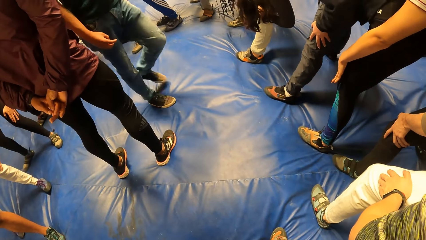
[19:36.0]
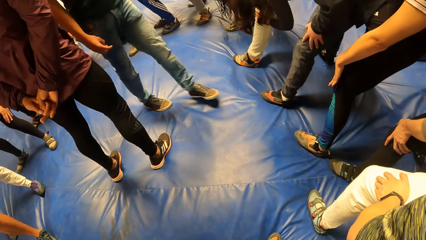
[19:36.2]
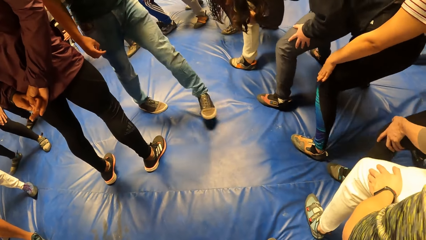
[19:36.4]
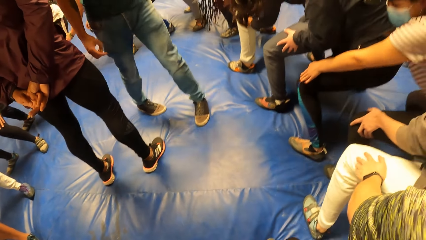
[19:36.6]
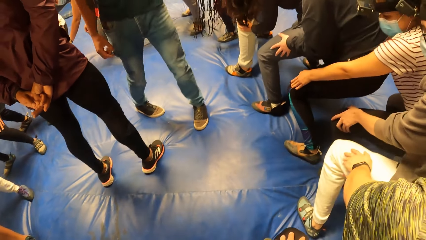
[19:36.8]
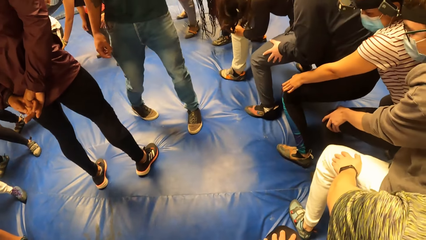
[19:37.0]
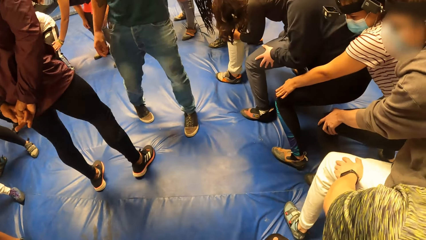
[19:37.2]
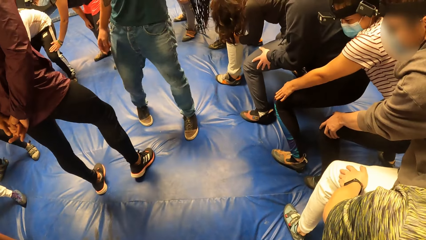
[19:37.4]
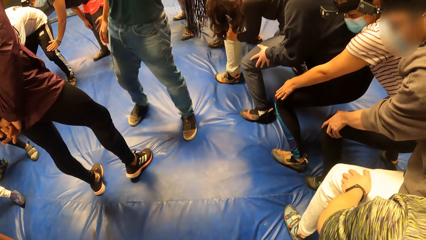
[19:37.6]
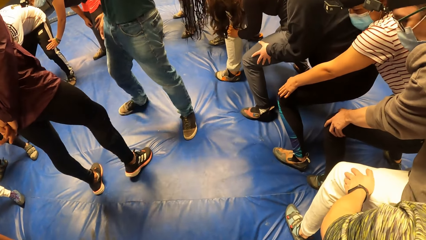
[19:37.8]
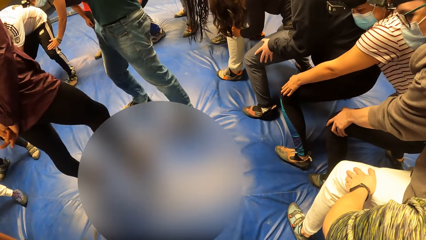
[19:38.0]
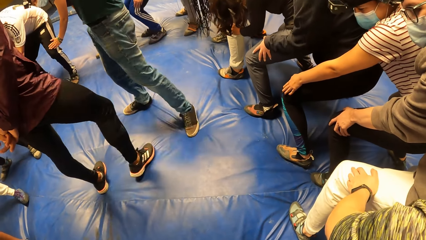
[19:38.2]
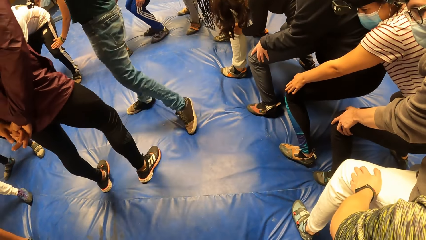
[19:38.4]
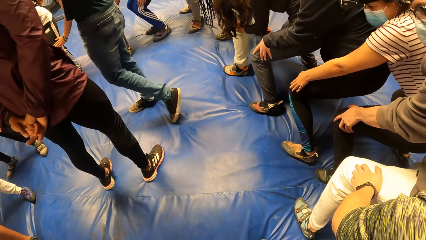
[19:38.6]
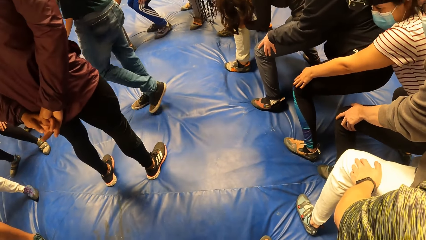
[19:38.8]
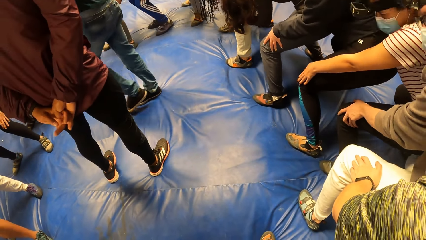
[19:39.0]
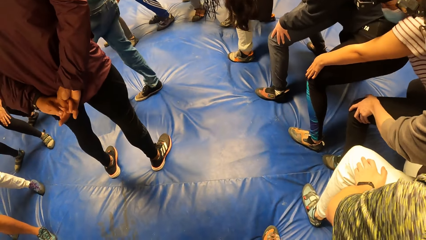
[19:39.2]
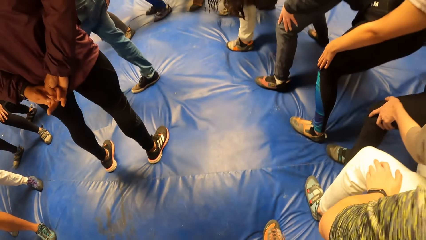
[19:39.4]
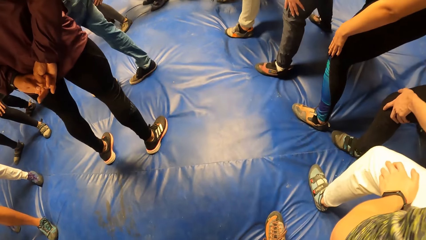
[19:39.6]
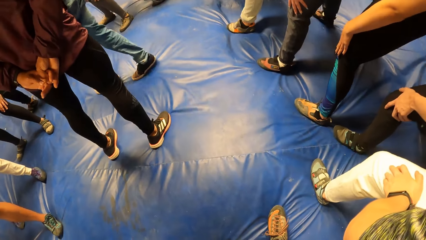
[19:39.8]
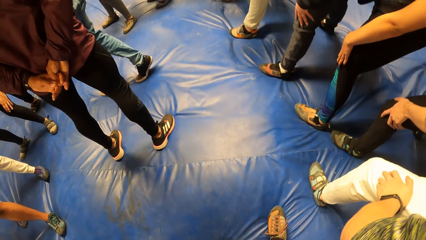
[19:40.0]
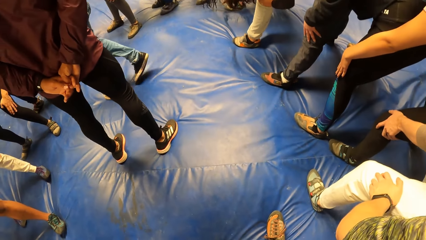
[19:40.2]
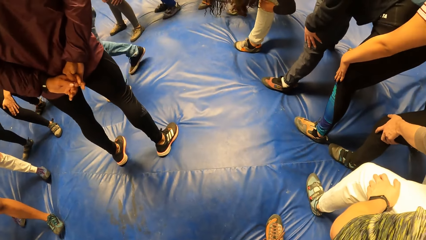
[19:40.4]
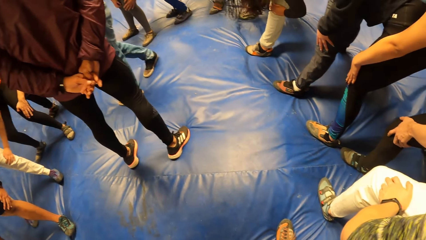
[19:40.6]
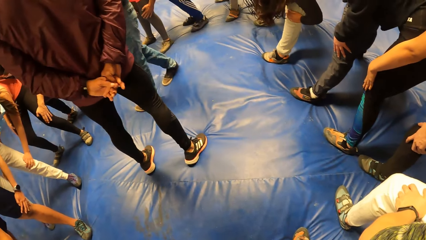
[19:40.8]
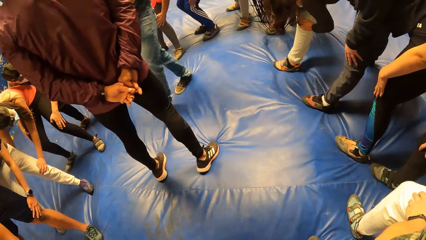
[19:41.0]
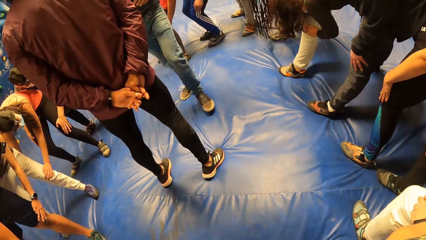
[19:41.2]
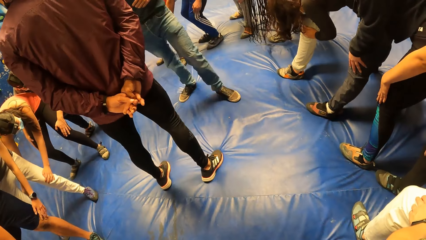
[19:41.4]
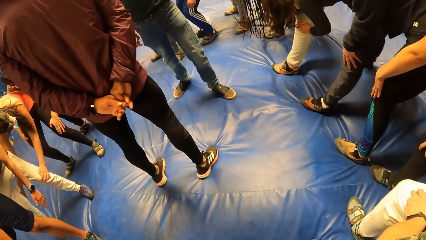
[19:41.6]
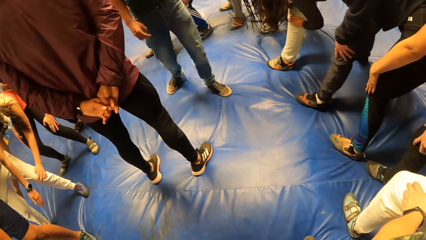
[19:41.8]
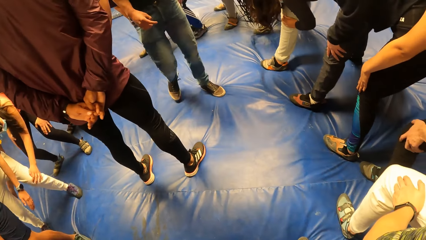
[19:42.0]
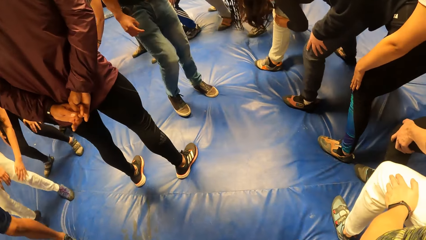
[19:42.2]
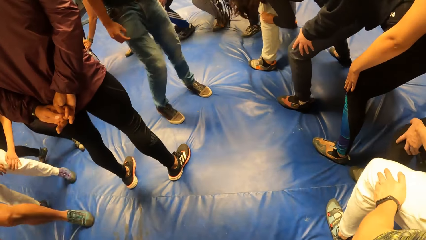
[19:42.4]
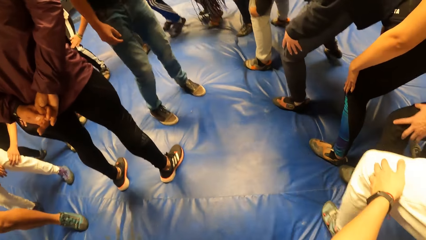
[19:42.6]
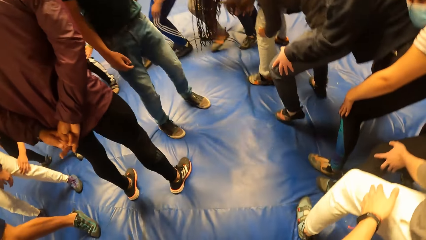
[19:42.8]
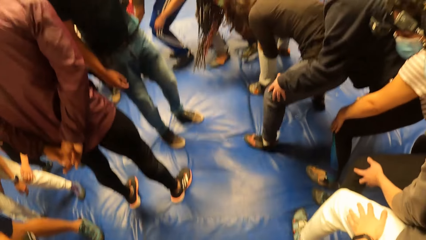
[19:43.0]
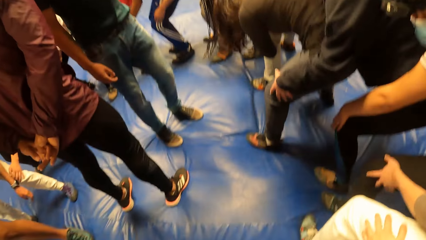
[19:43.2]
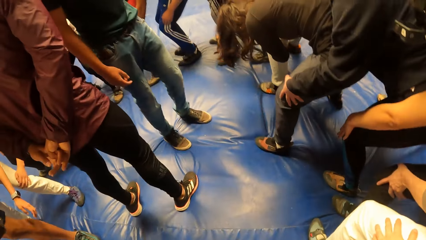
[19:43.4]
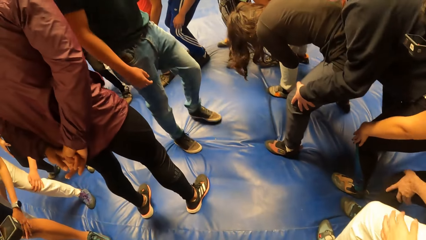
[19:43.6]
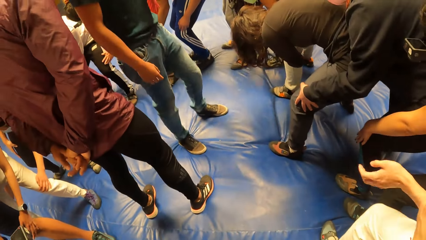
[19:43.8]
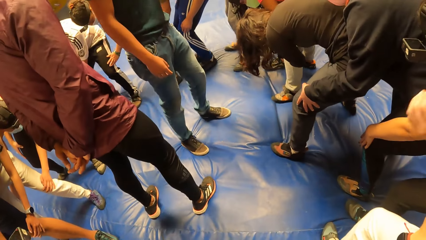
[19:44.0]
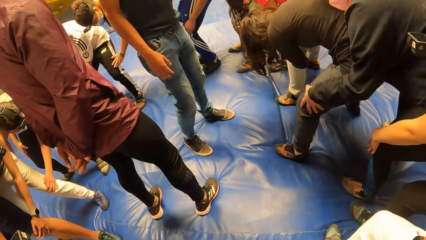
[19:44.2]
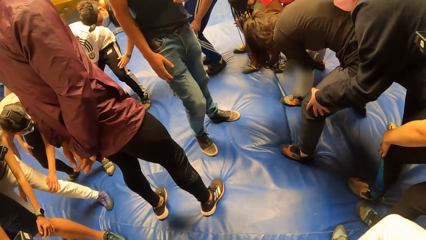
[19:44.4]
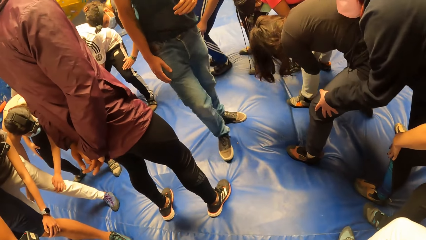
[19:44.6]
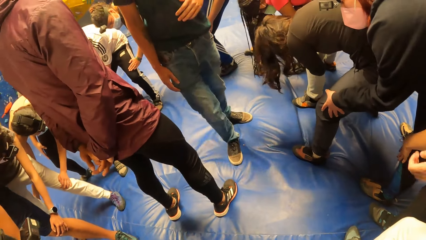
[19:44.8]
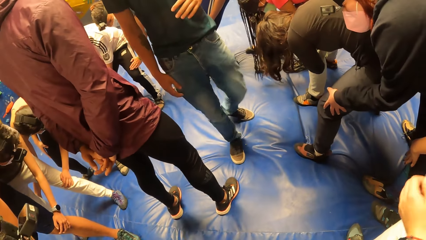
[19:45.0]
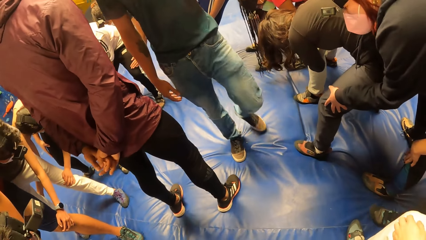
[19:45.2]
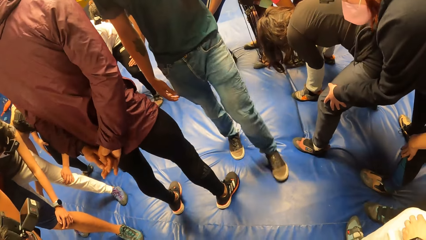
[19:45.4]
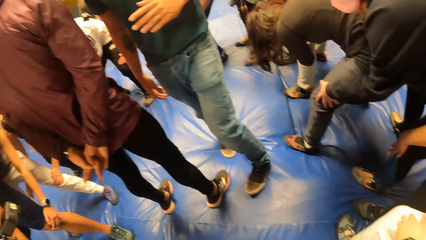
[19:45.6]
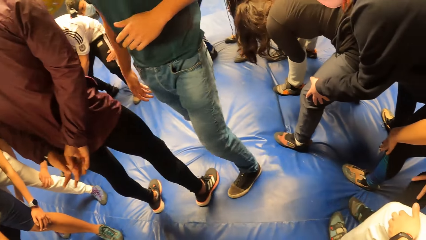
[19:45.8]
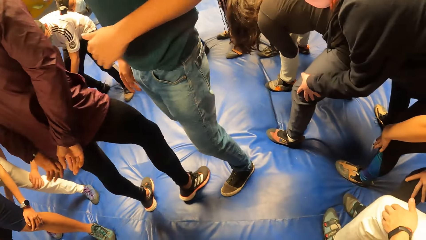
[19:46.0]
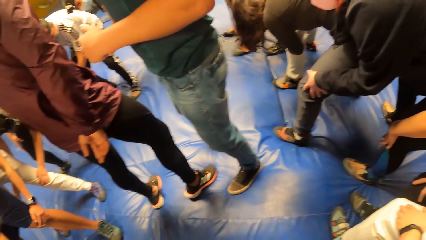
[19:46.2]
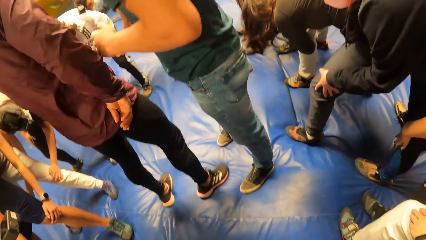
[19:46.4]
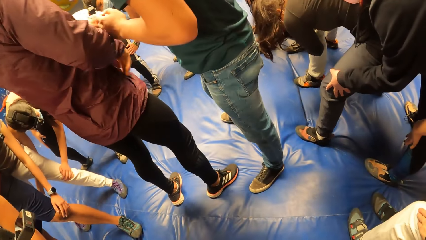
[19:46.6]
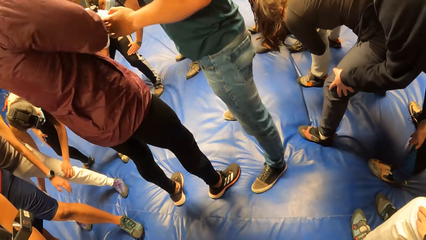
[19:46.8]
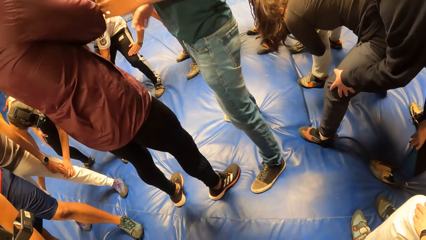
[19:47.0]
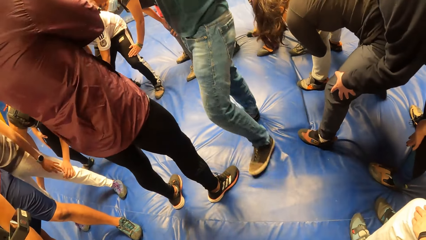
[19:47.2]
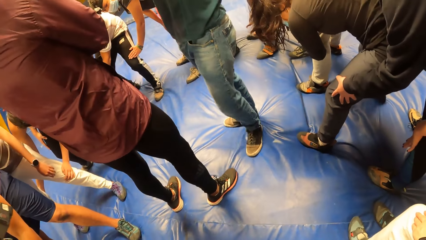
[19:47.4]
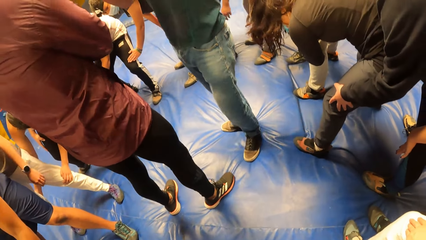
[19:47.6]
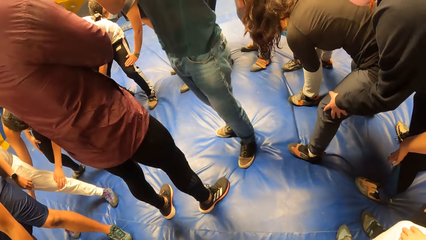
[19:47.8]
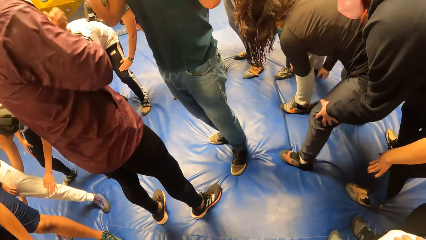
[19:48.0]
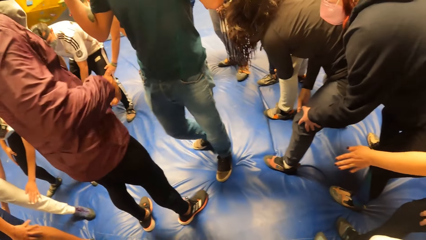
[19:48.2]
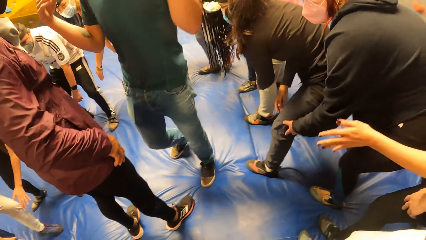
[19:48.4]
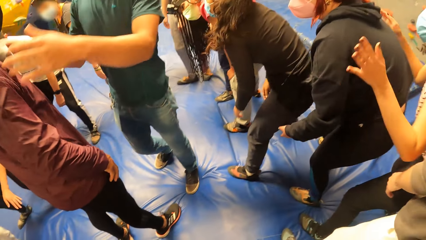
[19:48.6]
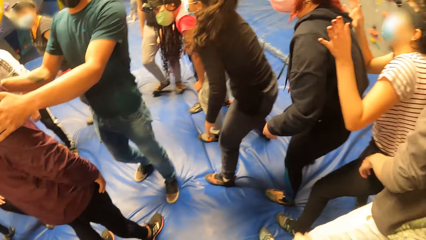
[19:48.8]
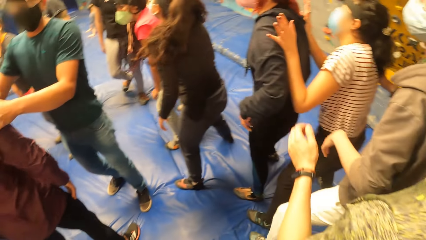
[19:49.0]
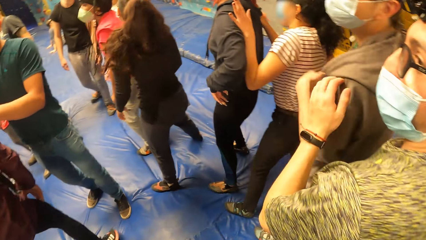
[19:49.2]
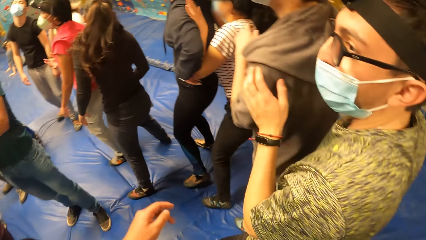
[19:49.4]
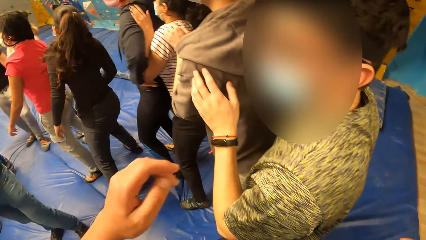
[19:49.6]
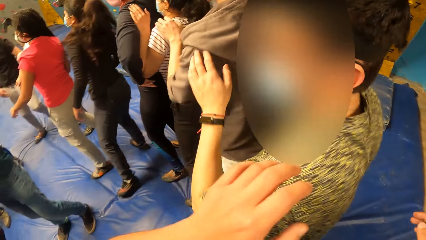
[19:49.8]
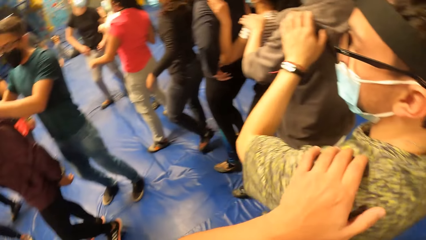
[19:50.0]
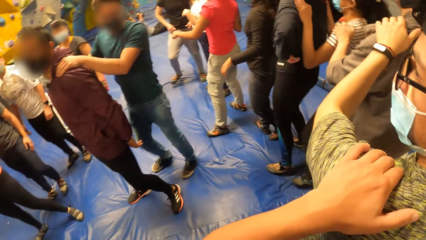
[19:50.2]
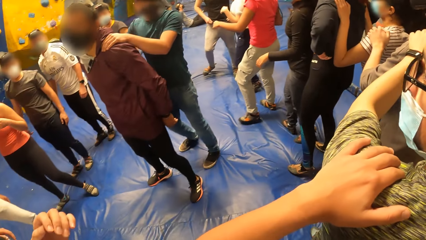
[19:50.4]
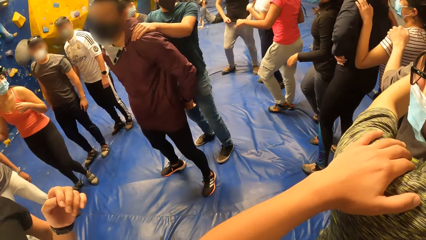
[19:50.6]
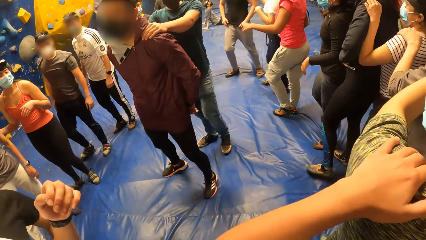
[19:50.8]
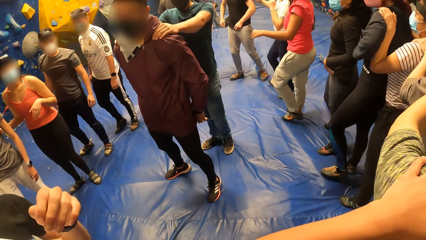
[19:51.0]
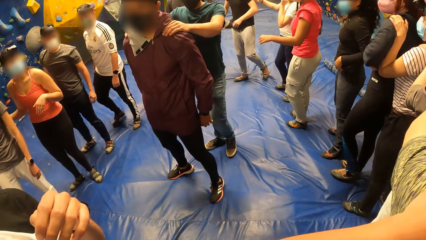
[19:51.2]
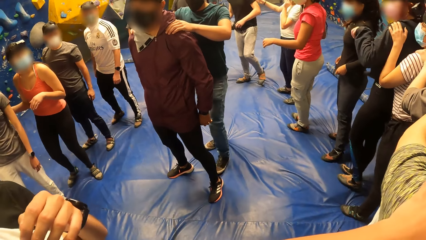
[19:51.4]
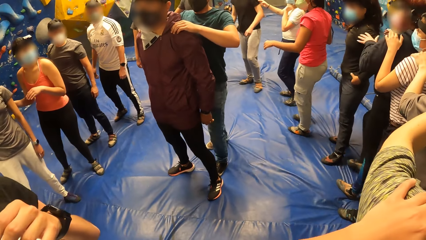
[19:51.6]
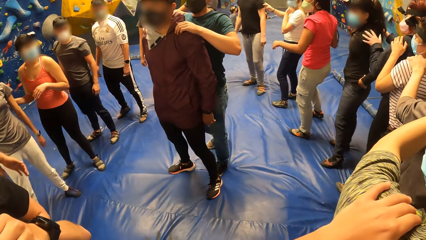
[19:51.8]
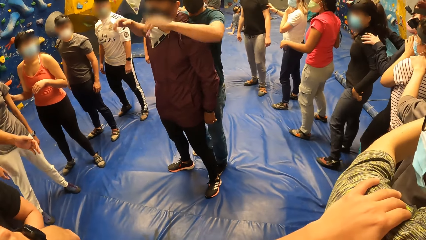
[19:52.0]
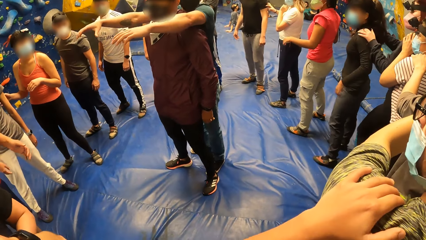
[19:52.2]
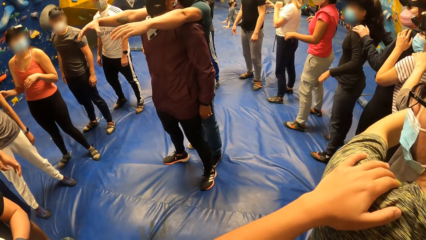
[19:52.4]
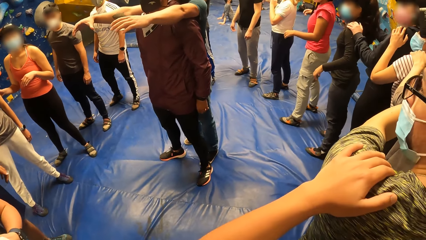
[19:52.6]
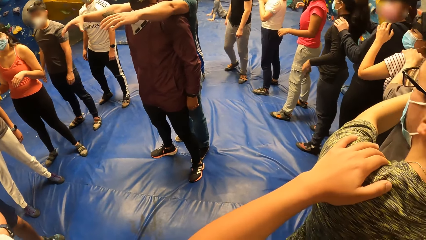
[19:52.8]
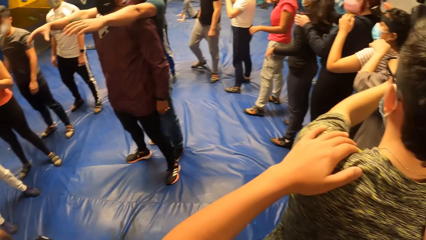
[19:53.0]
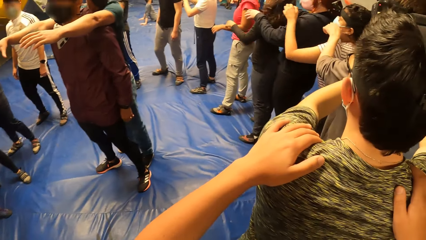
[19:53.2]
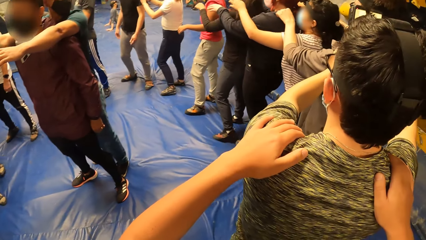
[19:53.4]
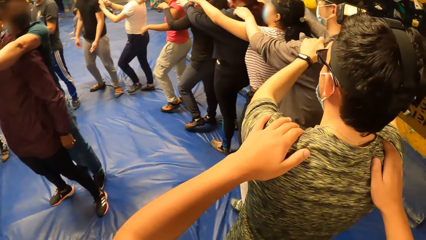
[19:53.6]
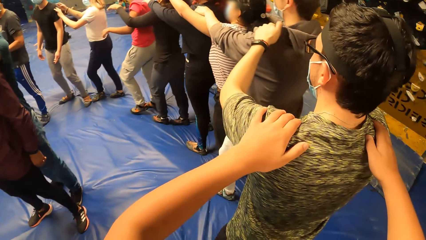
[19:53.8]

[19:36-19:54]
A man walks beside another man. The camera wearer moves the body. He walks sideways with the group of people with both hands on the waist of a third man. A man touches another man with both hands. The camera wearer moves the hand. He places his left hand on the shoulder of the third man. He holds the third man's shoulder. The first man puts the hands on the other man. The camera wearer walks forward with the group of people with both hands on the shoulders of the third man.
